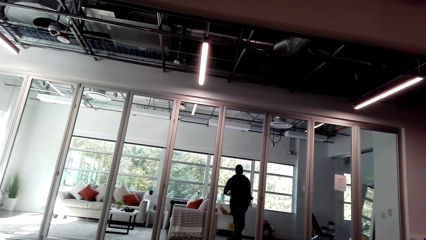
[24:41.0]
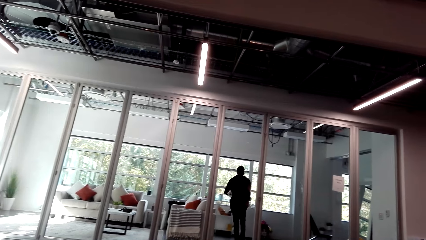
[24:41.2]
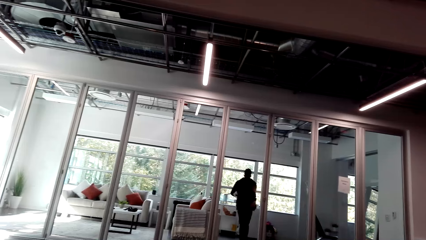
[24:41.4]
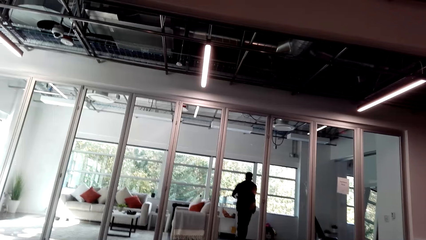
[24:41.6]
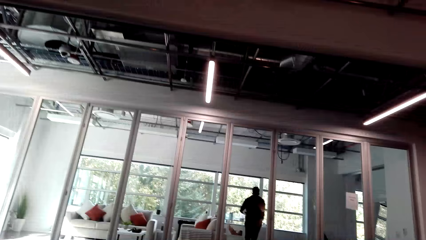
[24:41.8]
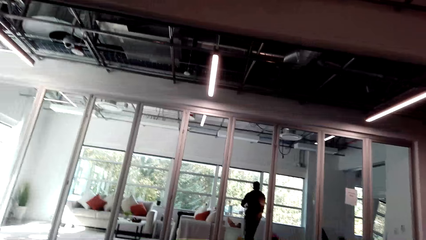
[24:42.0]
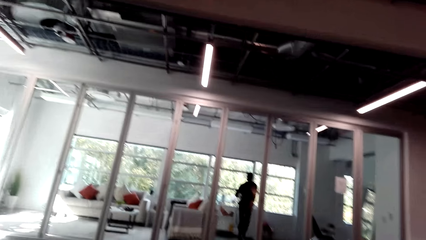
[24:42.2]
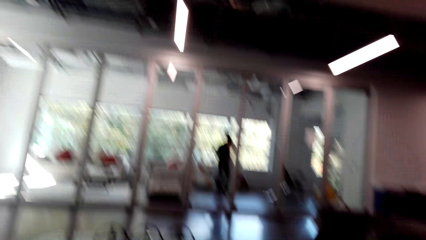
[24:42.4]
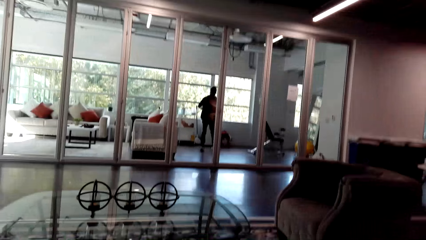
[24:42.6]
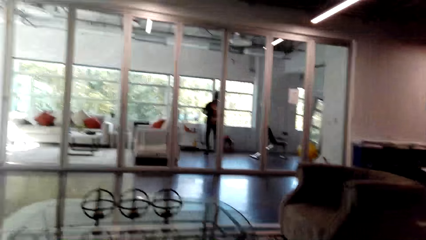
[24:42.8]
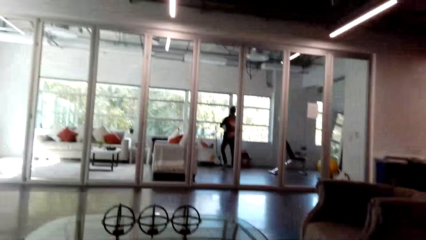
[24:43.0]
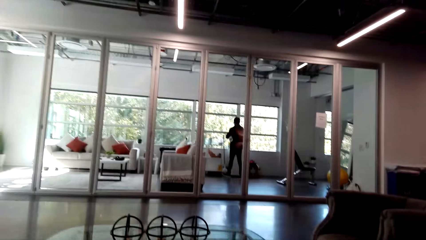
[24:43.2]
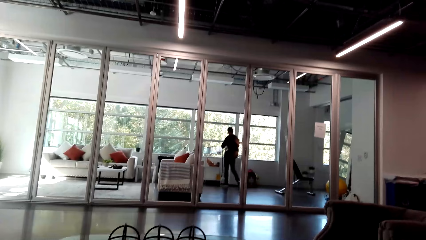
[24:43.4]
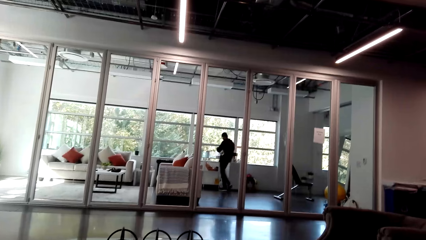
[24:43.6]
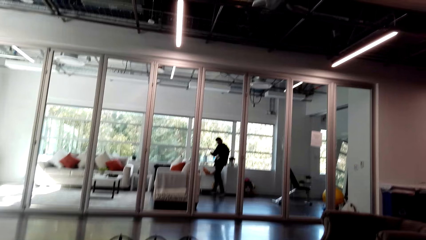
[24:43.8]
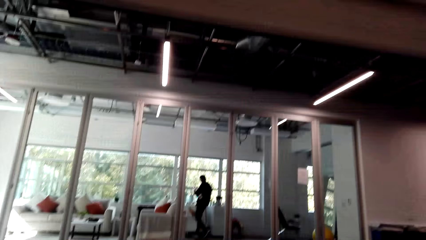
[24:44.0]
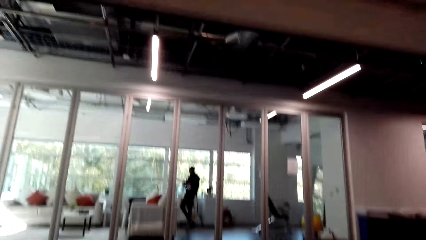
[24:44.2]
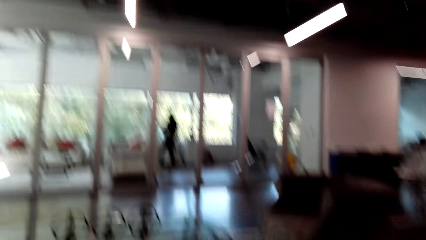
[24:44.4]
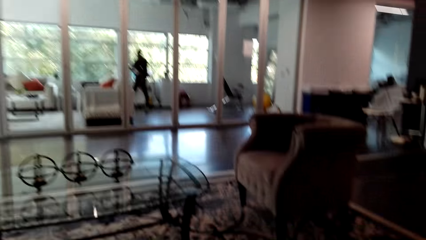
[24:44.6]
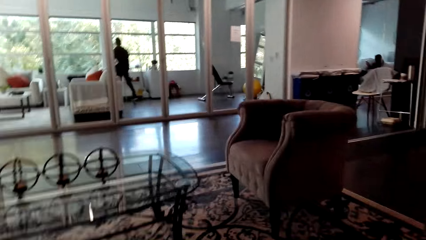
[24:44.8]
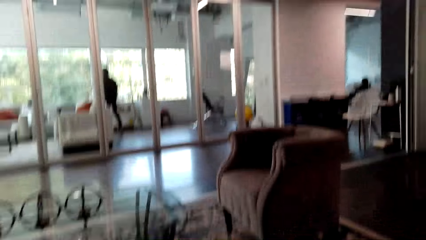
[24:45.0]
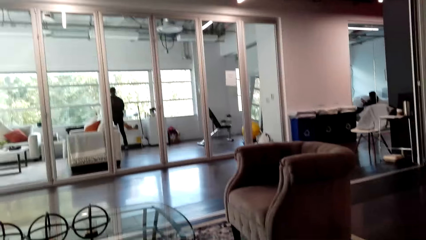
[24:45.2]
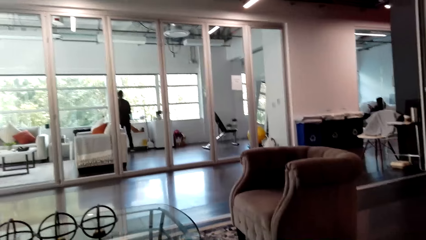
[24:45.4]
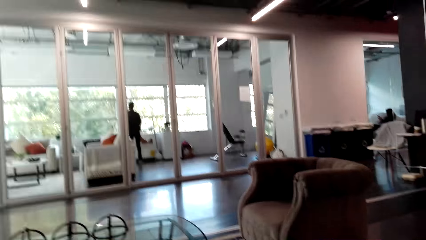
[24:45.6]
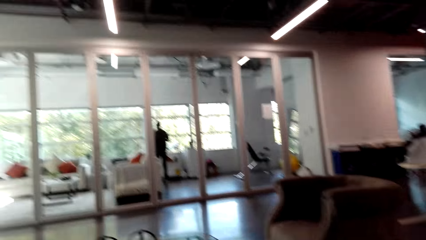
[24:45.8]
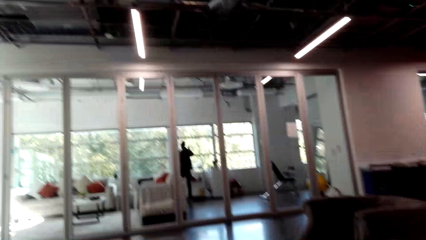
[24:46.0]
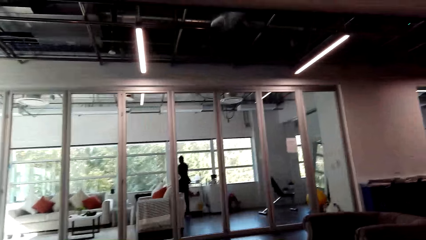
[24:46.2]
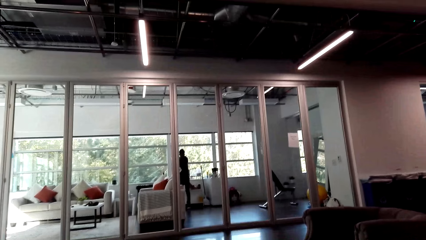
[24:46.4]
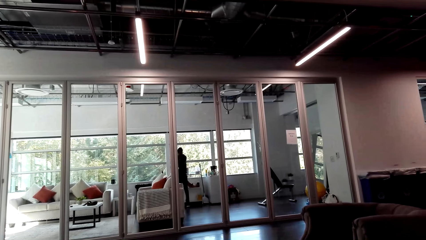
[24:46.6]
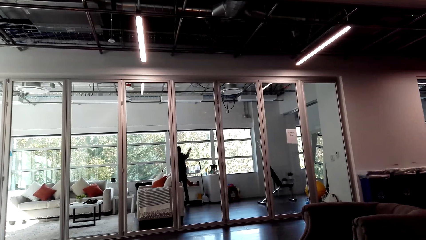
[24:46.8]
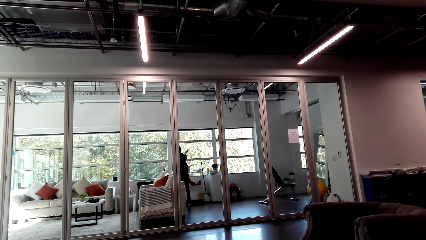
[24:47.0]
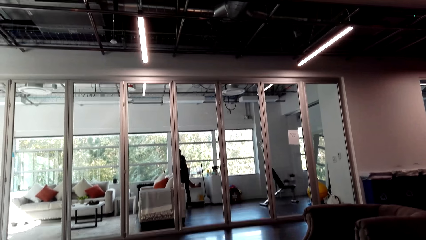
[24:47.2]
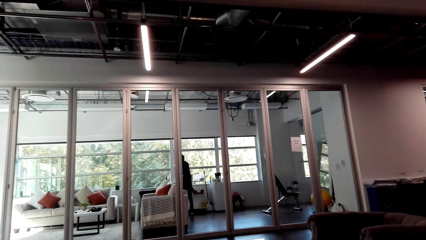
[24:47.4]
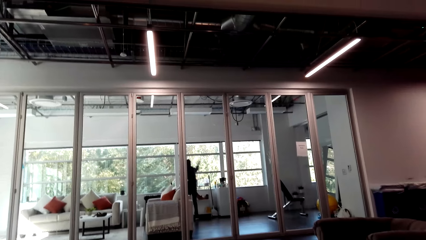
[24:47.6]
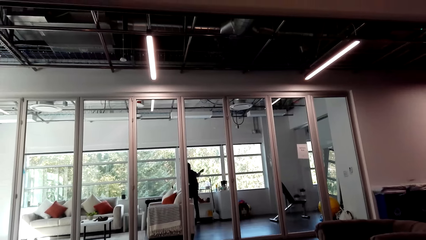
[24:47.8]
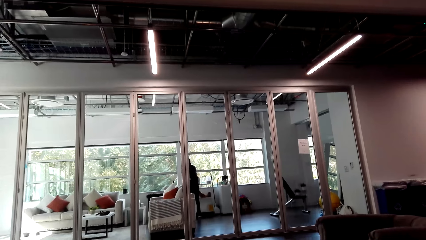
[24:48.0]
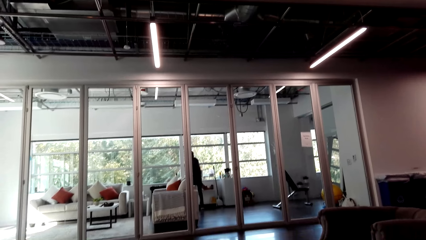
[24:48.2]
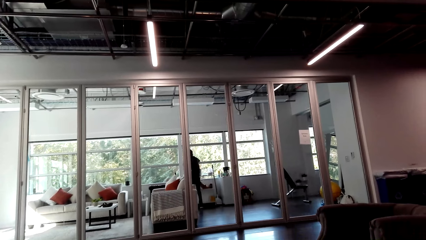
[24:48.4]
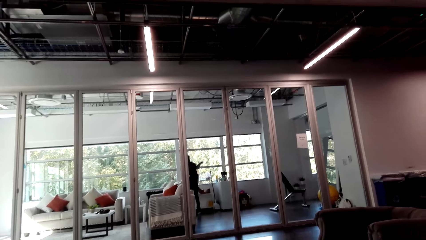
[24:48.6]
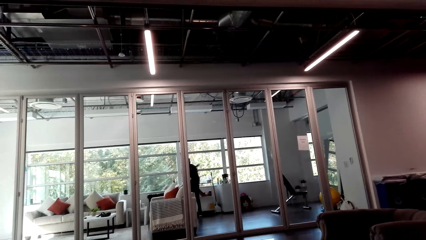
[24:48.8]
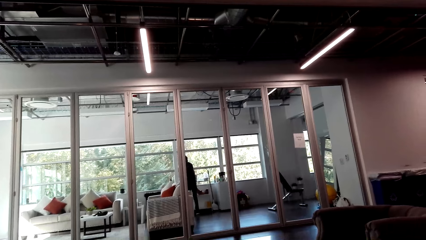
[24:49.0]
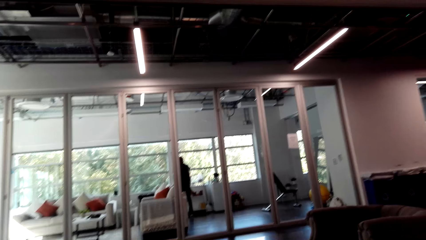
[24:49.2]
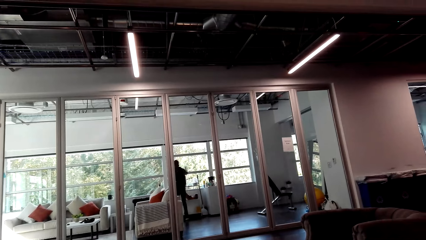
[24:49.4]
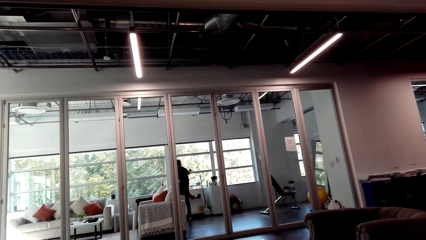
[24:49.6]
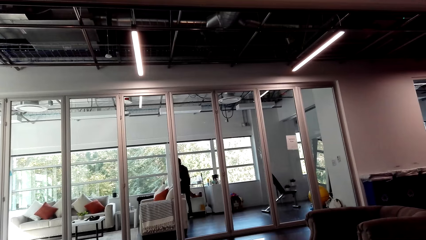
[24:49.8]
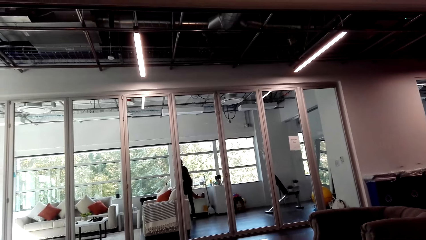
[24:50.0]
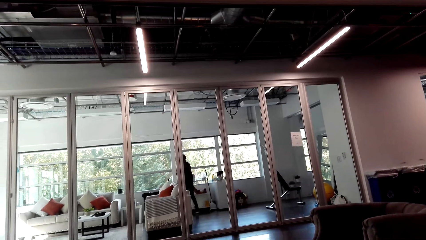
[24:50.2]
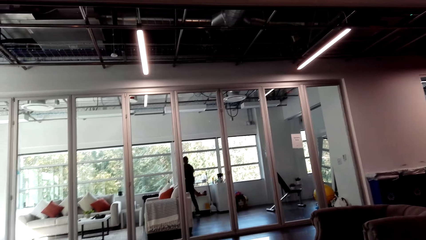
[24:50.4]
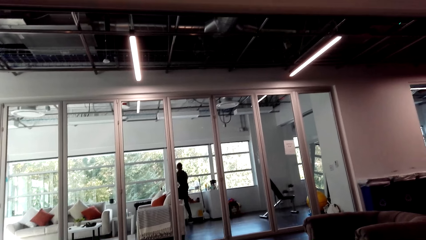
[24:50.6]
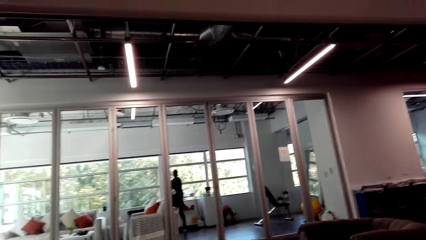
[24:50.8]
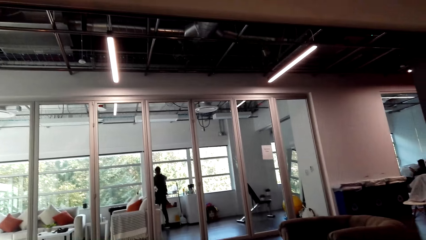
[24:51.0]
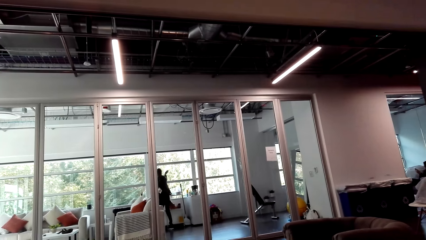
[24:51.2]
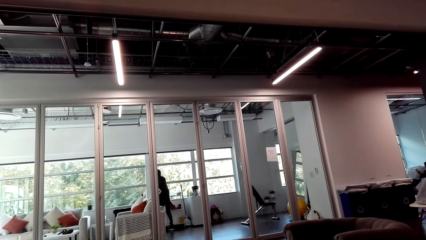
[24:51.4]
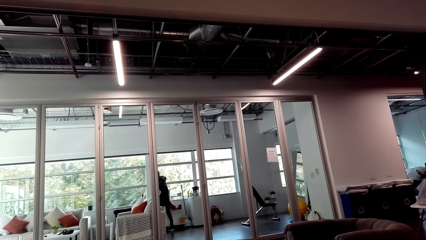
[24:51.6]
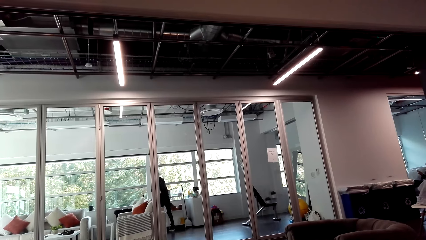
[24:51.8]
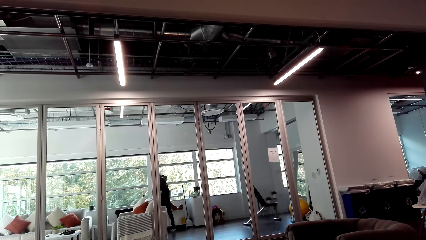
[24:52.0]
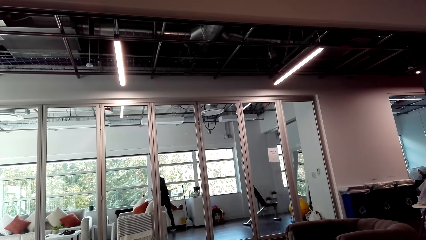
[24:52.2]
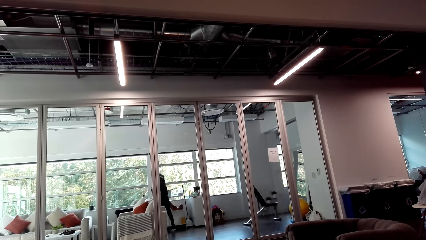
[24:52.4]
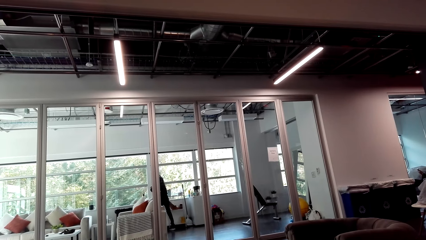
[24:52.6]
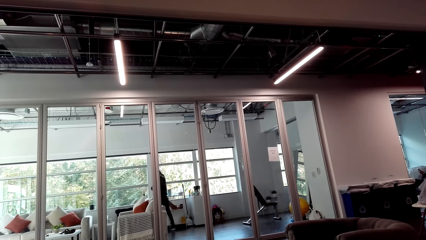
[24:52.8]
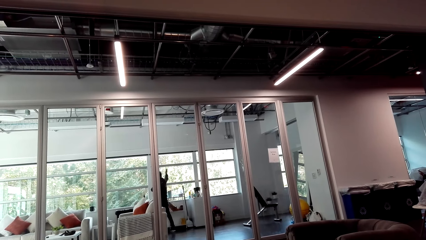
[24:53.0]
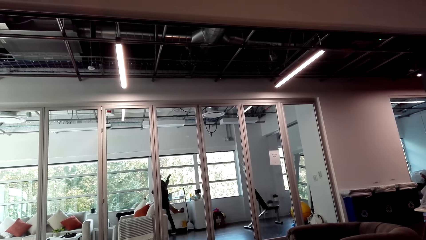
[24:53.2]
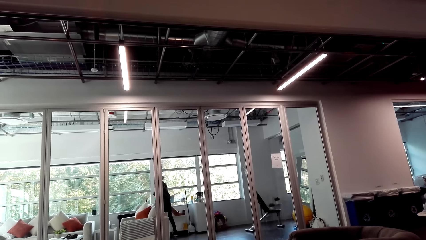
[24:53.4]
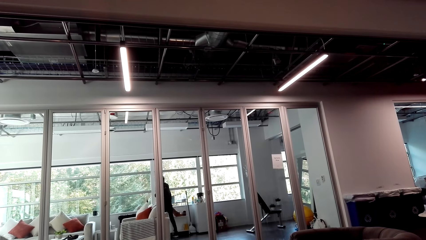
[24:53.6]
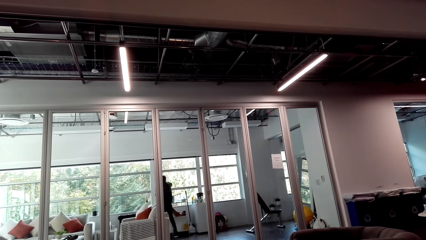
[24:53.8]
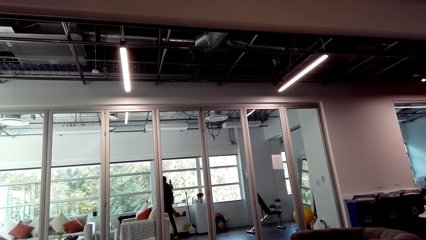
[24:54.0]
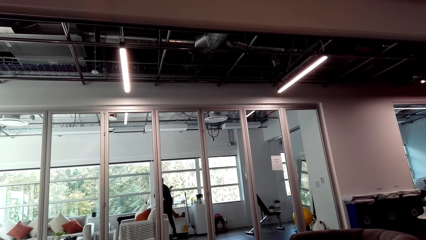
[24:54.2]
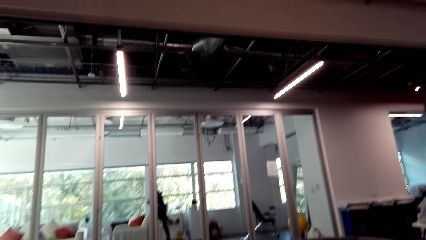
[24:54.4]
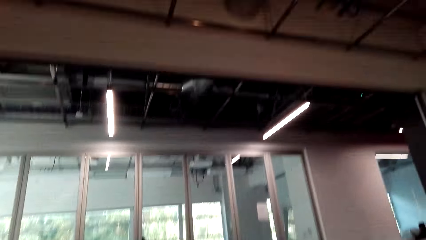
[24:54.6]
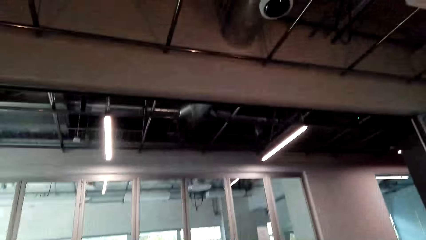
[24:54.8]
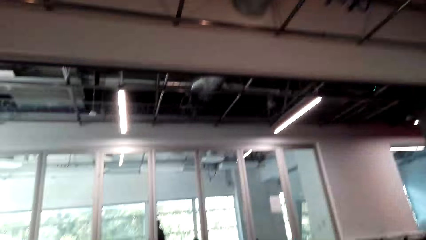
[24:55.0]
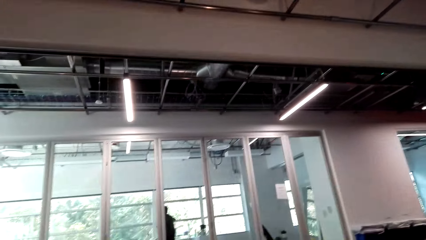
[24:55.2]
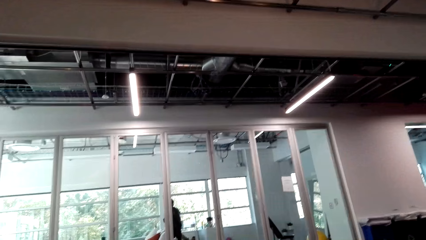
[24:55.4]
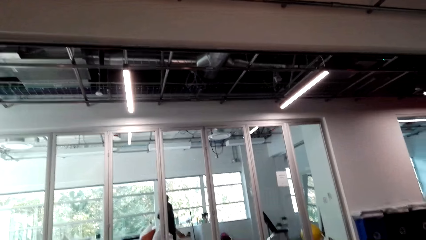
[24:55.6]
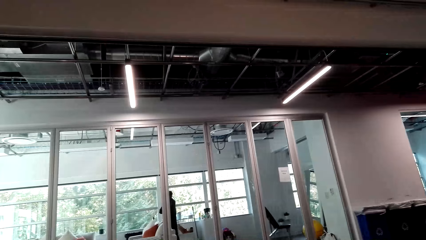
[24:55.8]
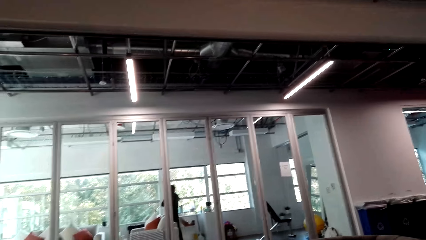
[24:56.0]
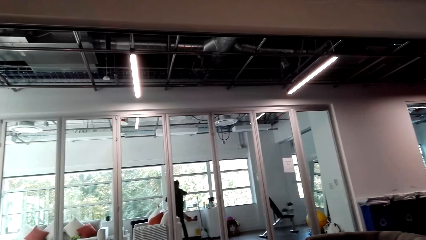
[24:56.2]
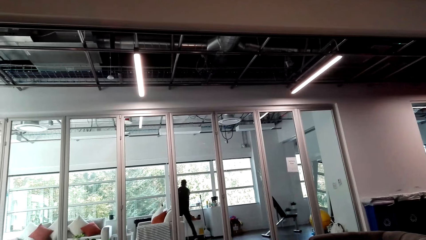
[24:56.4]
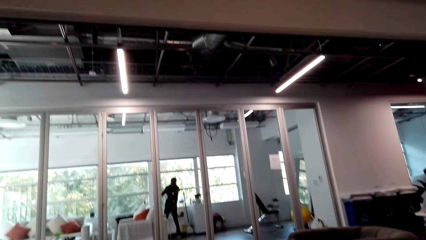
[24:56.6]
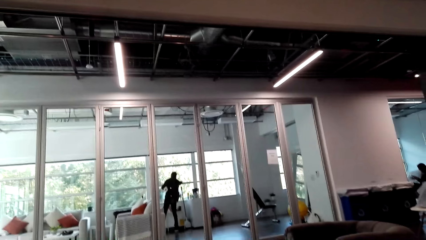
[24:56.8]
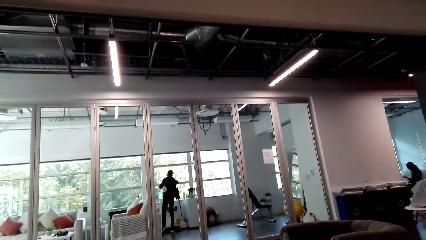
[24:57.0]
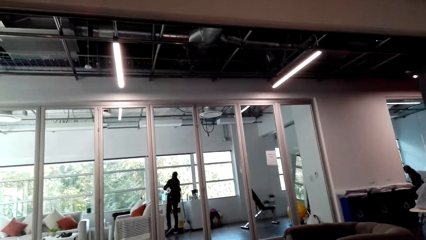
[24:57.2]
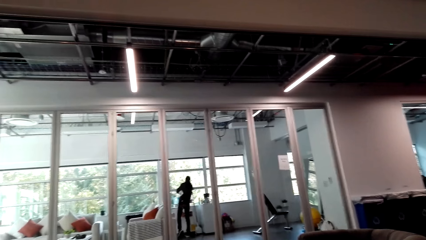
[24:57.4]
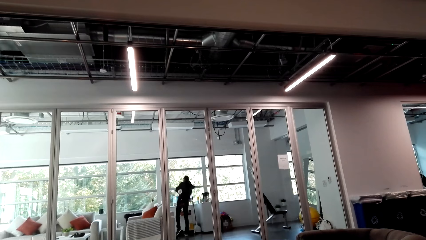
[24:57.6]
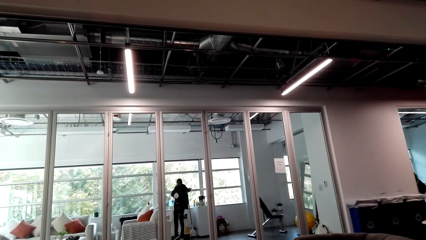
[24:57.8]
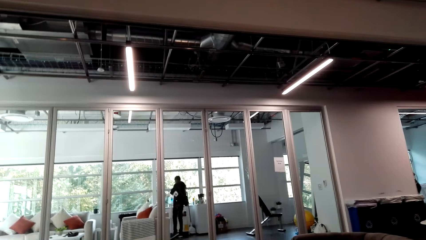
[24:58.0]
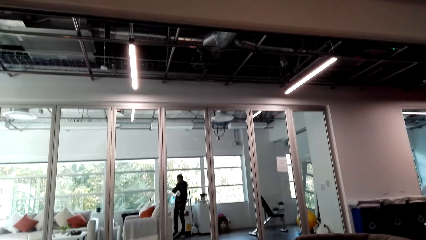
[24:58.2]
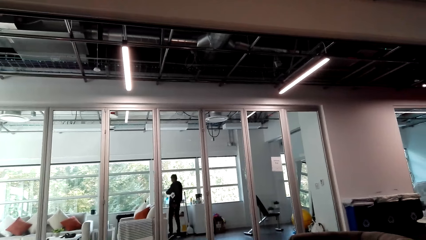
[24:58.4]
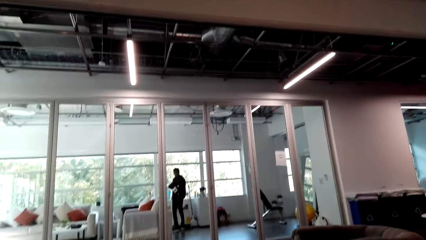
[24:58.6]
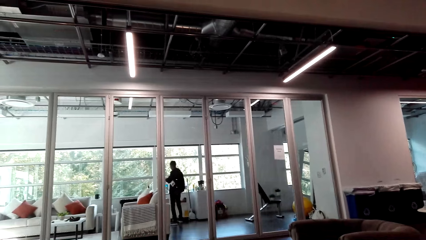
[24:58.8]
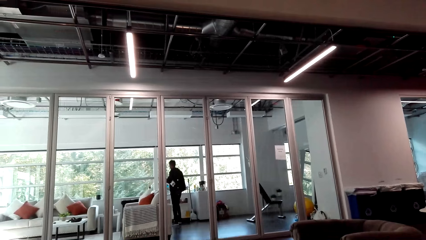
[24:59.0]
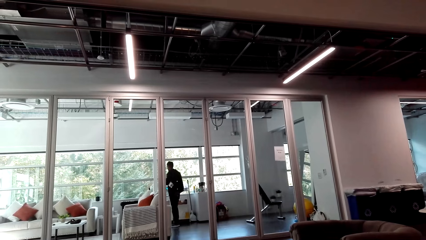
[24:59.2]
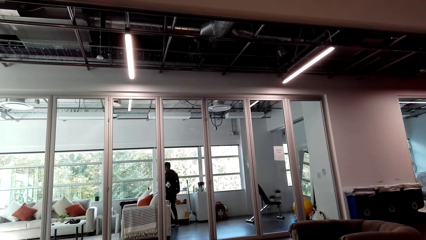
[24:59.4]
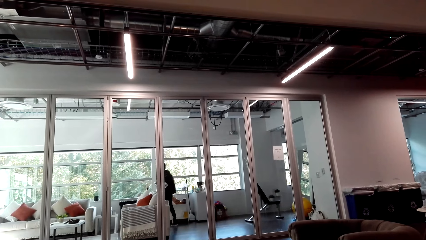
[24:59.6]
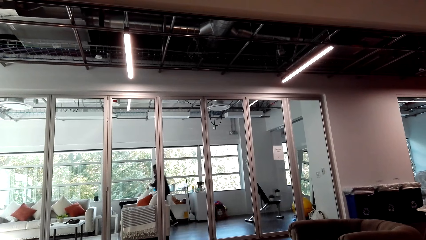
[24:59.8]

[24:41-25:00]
The camera wearer looks around.
